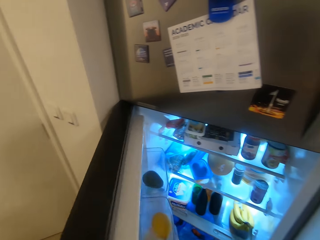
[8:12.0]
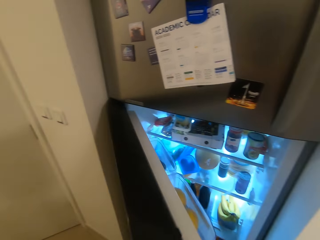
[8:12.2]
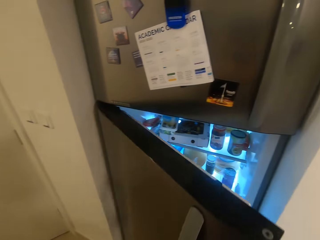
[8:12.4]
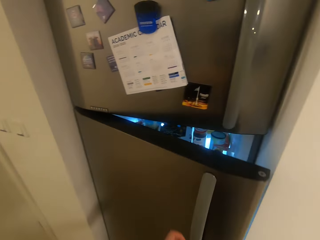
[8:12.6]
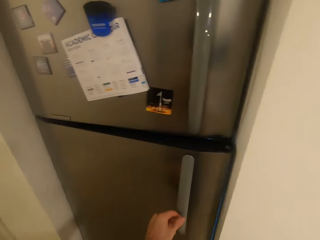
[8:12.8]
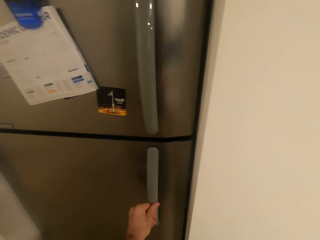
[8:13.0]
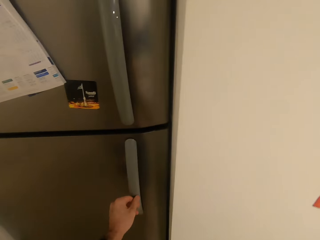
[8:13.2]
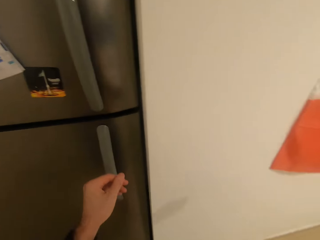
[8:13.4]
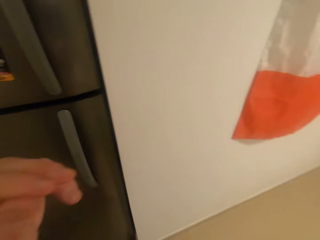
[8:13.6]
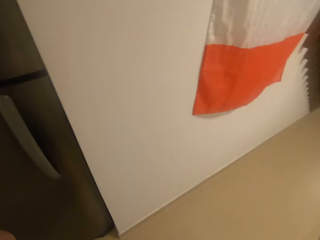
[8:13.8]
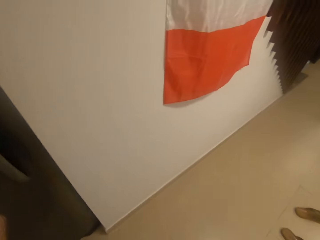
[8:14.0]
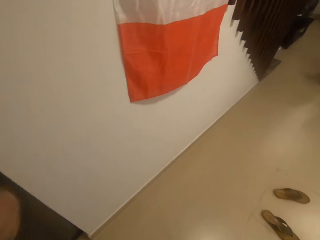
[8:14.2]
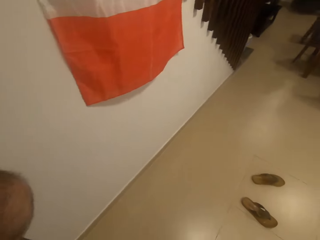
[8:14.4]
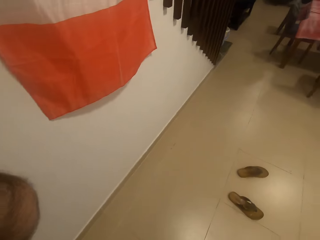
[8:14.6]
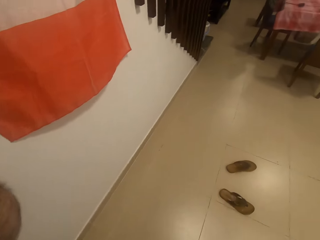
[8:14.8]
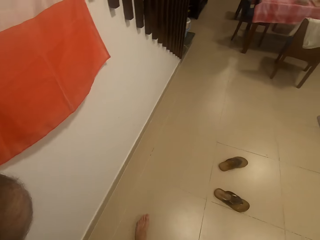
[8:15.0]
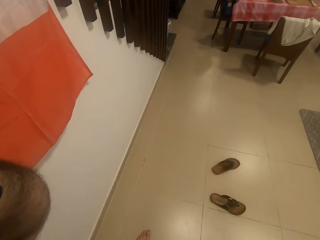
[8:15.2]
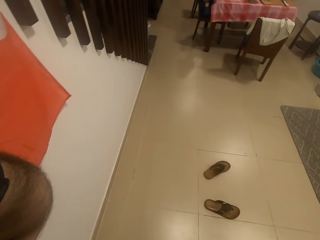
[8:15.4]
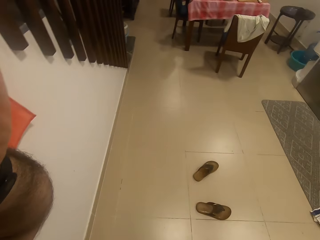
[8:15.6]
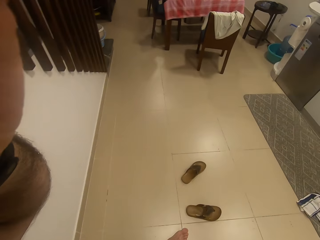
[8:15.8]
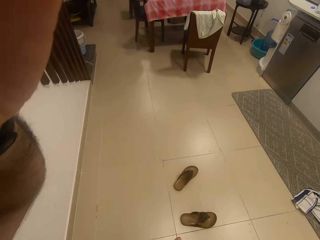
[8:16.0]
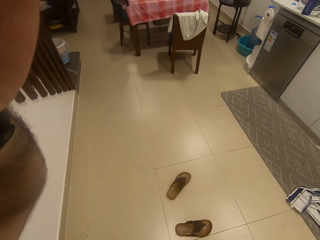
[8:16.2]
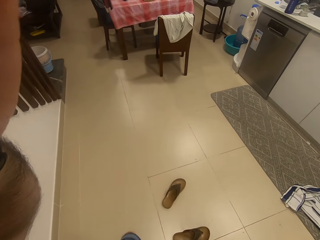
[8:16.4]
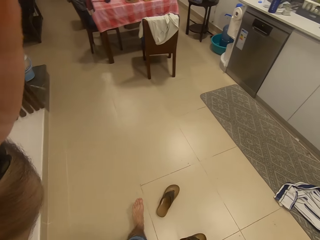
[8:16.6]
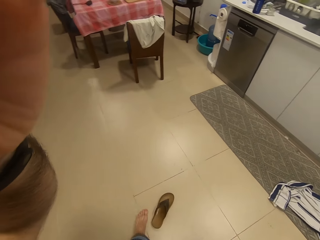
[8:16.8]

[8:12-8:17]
The camera wearer closes the fridge. They adjust the camera. They walk around the house.
